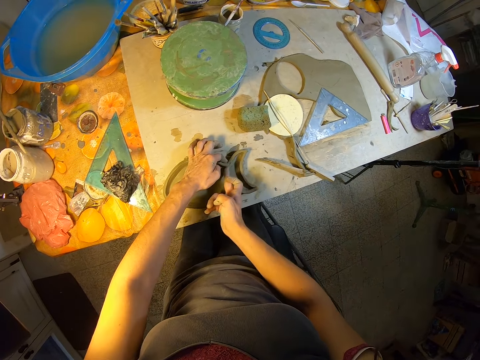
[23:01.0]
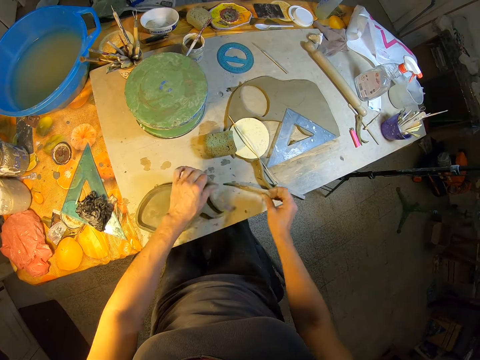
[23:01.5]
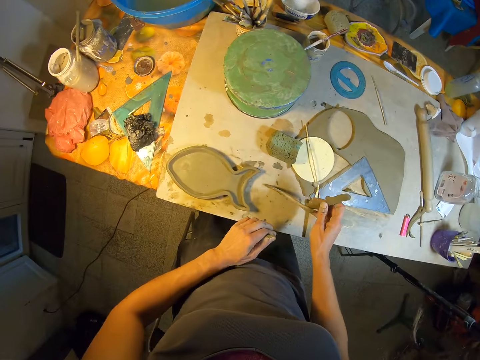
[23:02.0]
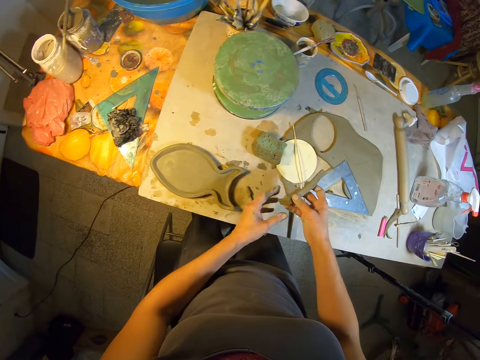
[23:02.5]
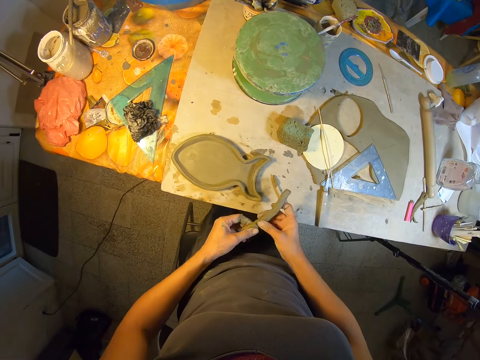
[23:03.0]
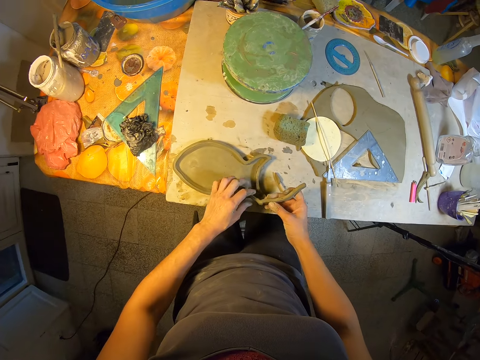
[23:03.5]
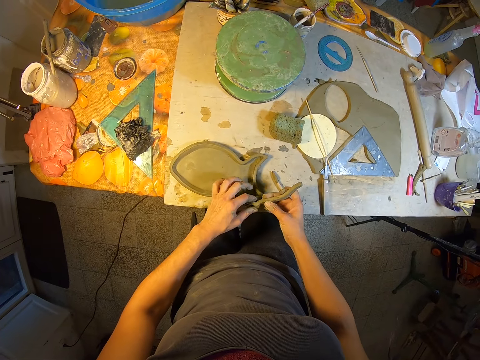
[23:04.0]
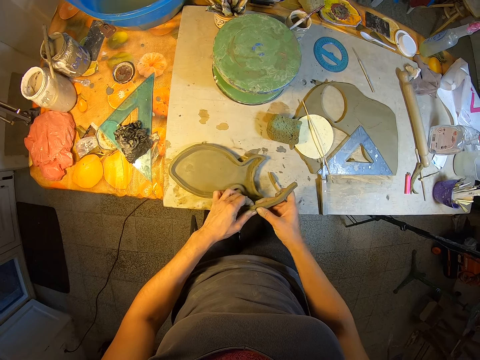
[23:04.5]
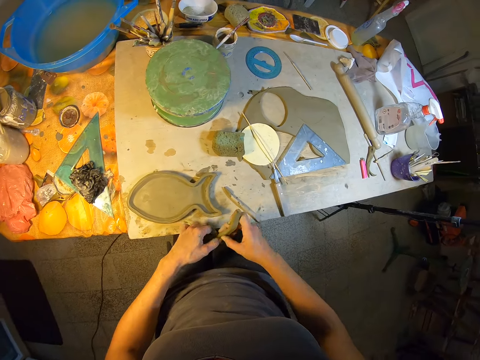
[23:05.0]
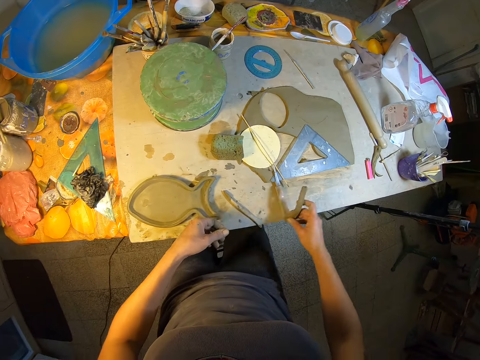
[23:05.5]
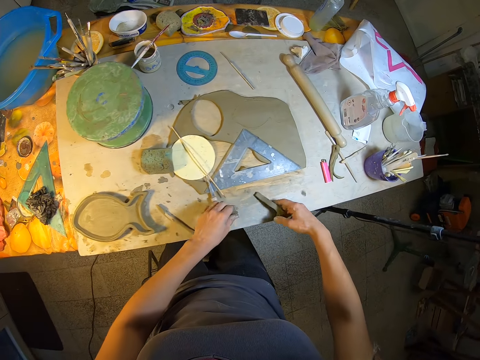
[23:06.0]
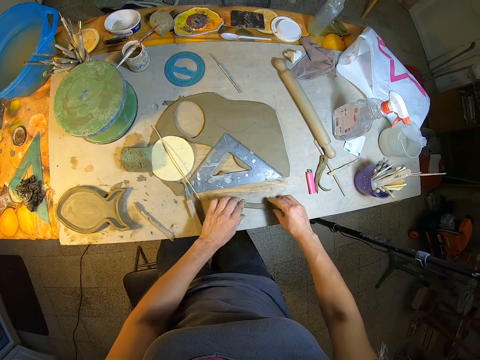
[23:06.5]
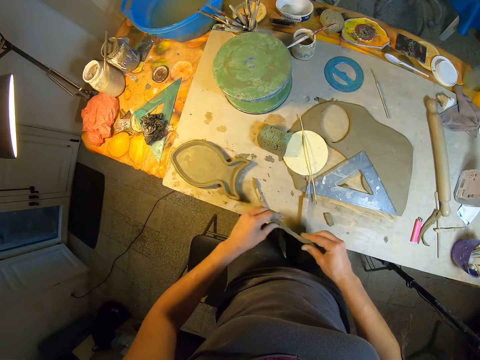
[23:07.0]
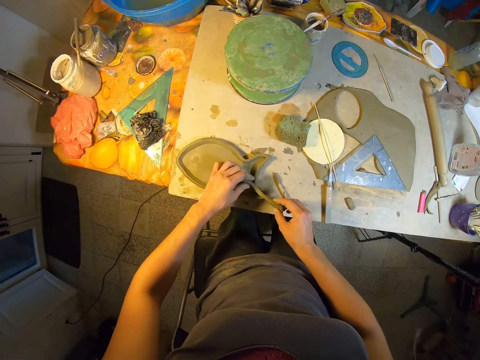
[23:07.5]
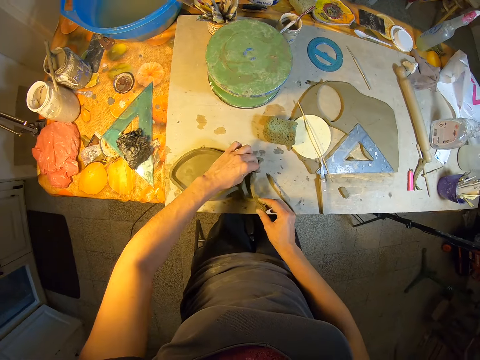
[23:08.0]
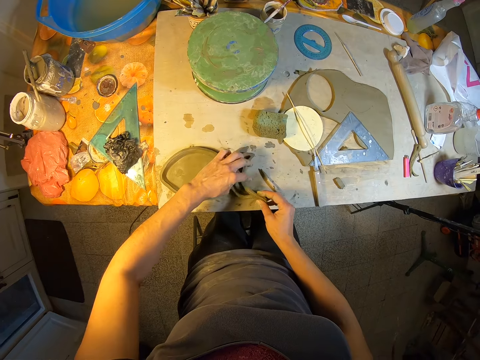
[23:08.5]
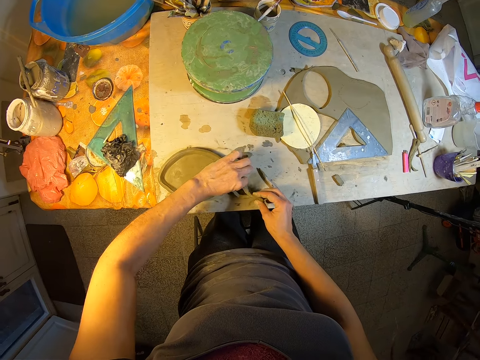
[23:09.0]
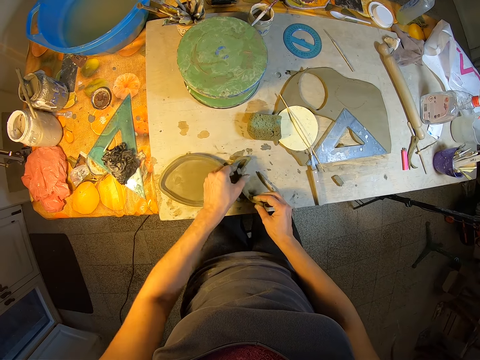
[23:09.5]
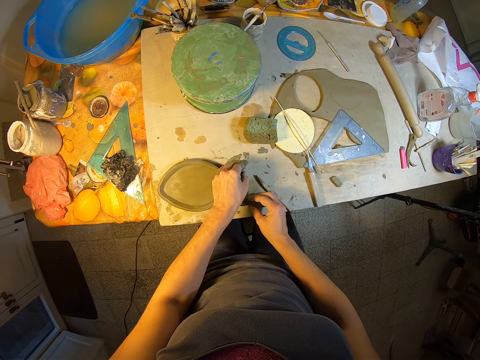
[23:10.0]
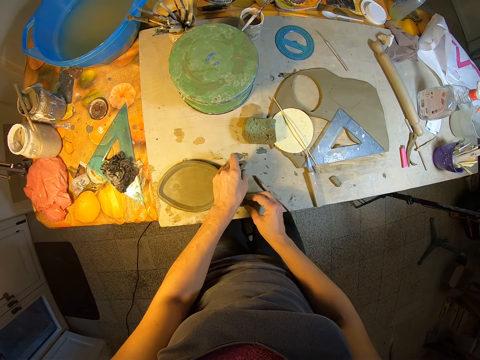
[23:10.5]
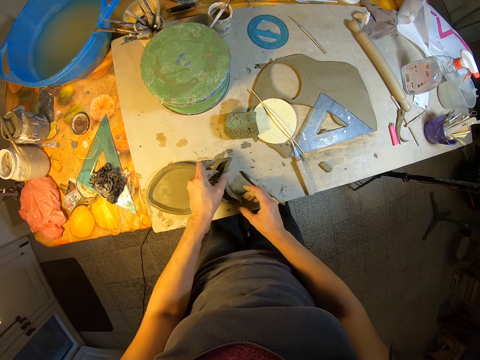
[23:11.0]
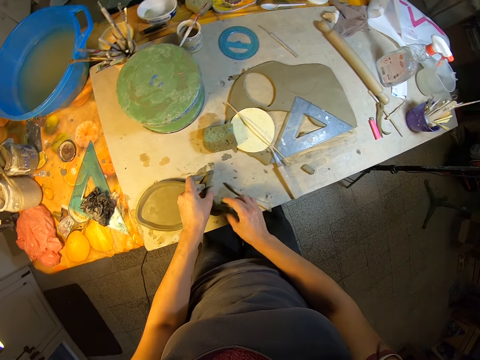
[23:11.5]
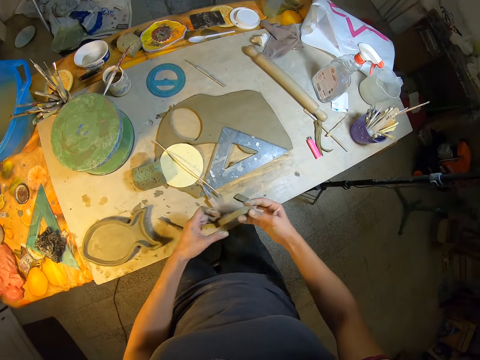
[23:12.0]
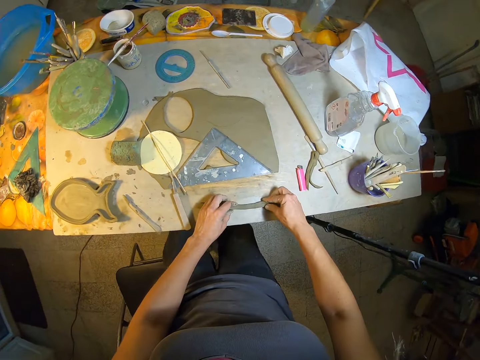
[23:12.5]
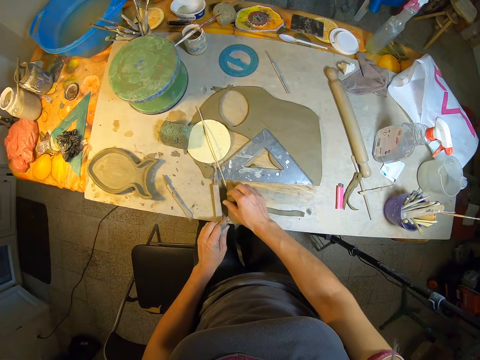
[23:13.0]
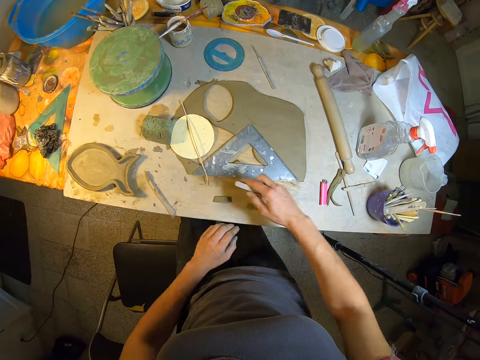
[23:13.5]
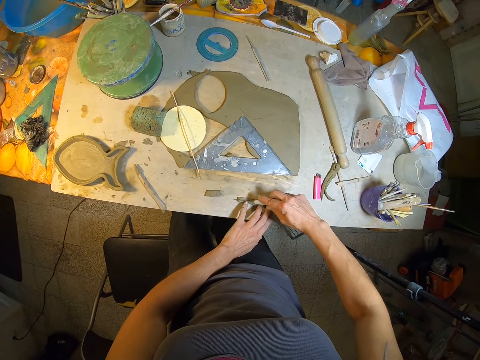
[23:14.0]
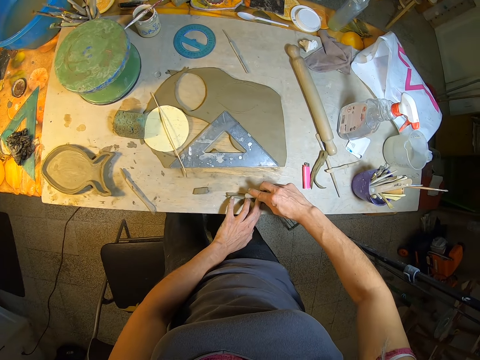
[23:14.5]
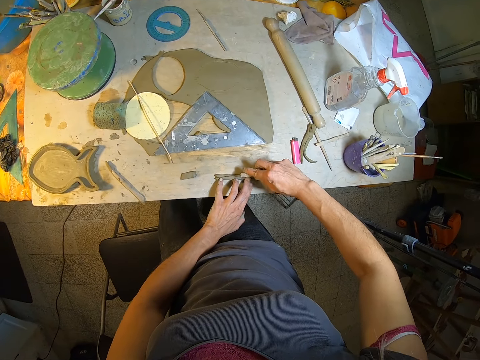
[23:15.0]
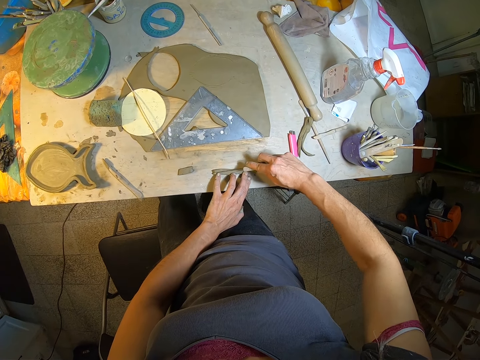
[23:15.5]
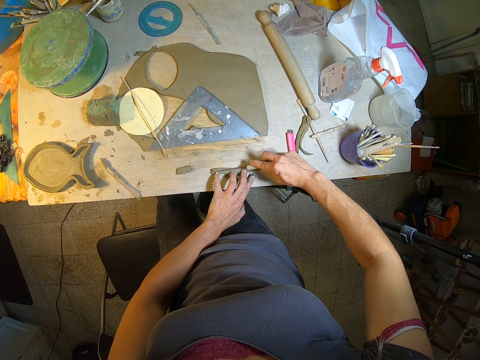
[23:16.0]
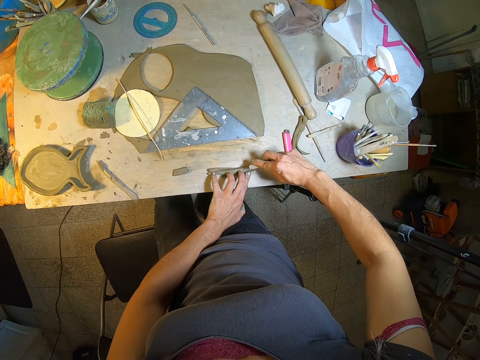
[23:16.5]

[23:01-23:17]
The camera wearer picks a rectangular-like clay from the table with his right hand. He straightens the rectangular-like clay with his hands. He cuts the rectangular-like clay with his left hand. He places the rectangular-like clay on the table with his right hand. He moves a clay from the table. He attaches the rectangular-like clay with the fish-like clay on the table. He places the rectangular-like clay on the table with his hands. He picks a fettling knife from the table with his right hand. He divides the rectangular-like clay into two with the fettling knife.

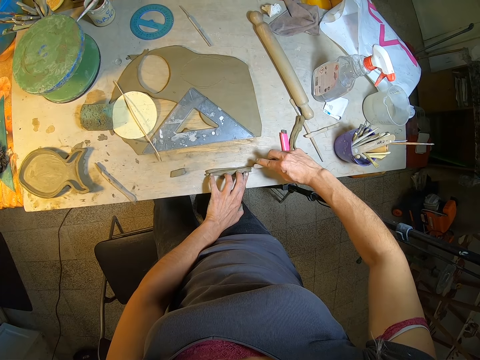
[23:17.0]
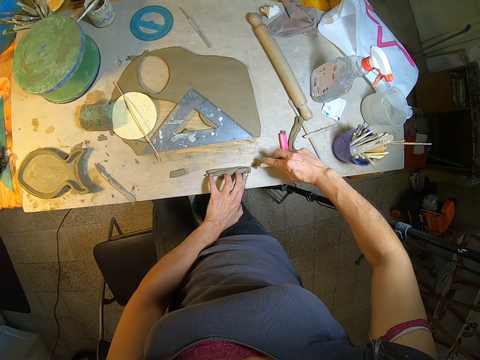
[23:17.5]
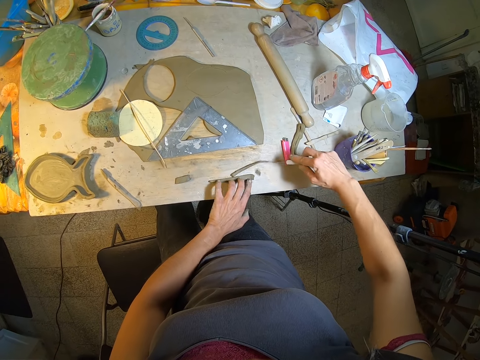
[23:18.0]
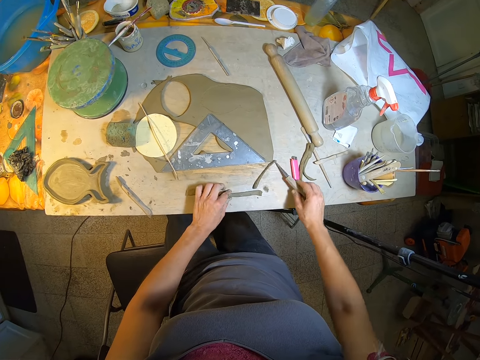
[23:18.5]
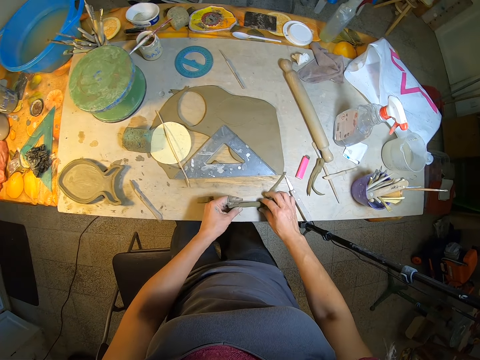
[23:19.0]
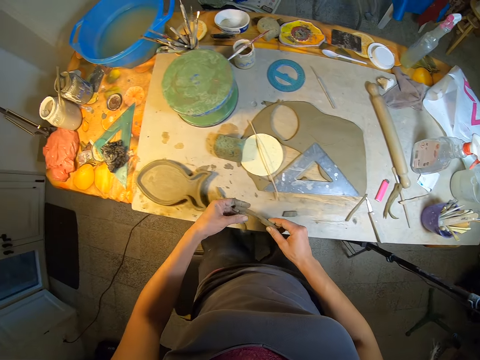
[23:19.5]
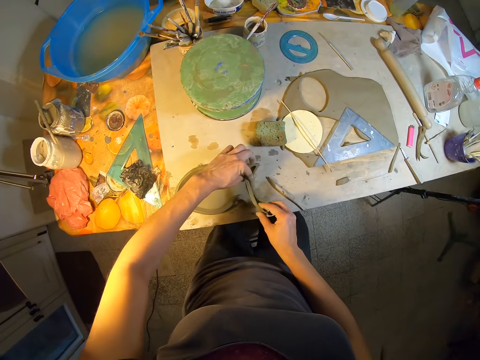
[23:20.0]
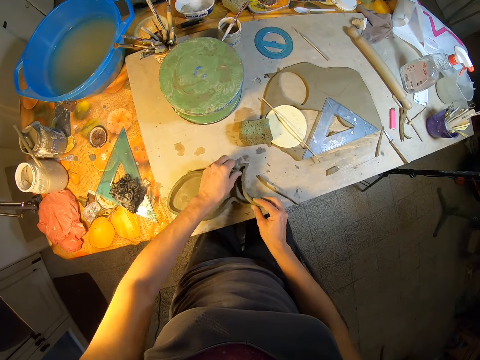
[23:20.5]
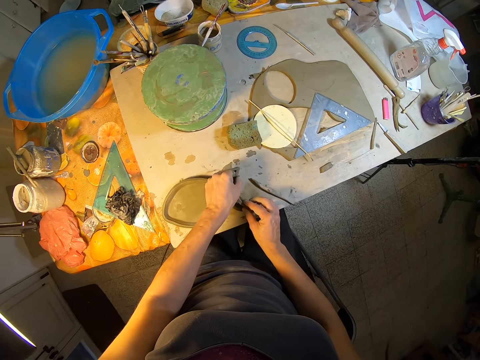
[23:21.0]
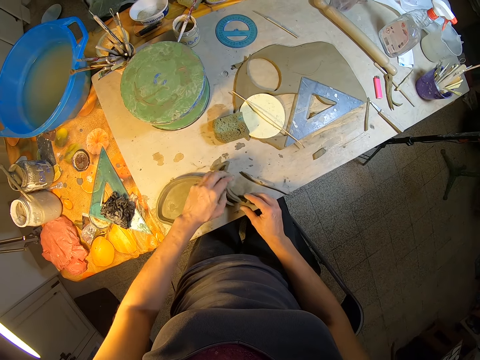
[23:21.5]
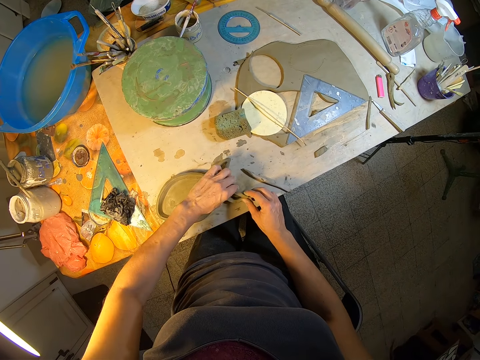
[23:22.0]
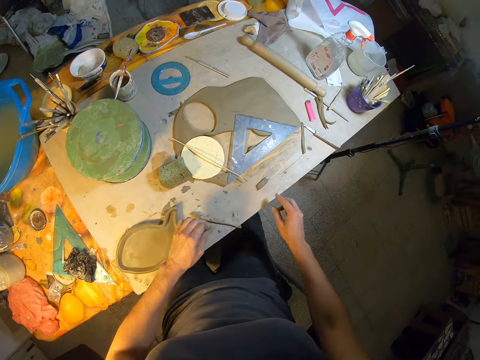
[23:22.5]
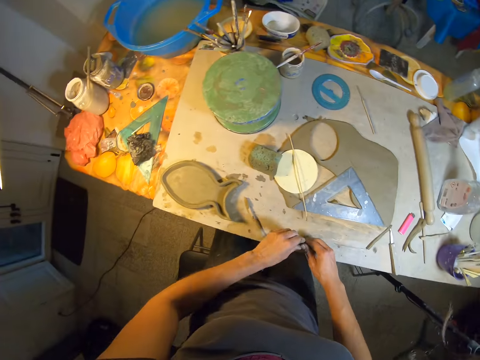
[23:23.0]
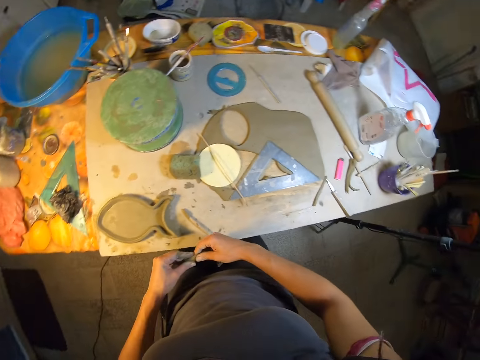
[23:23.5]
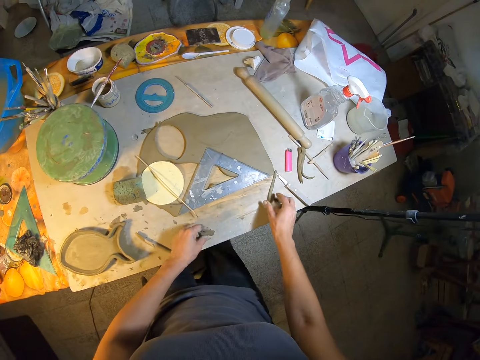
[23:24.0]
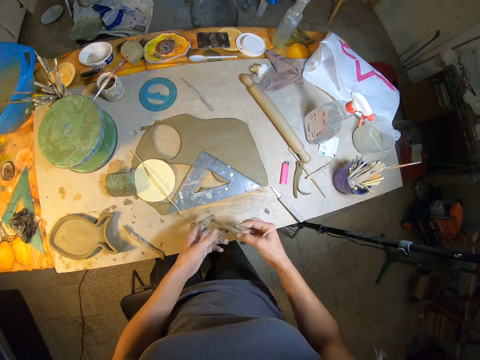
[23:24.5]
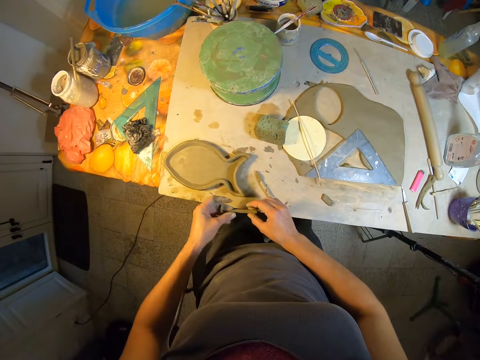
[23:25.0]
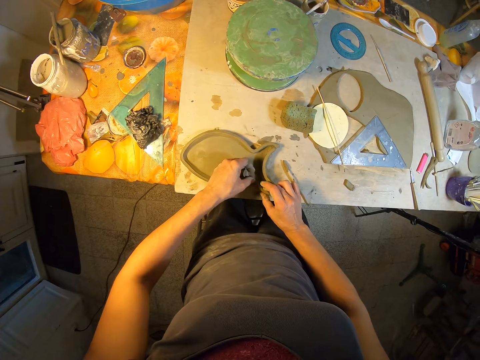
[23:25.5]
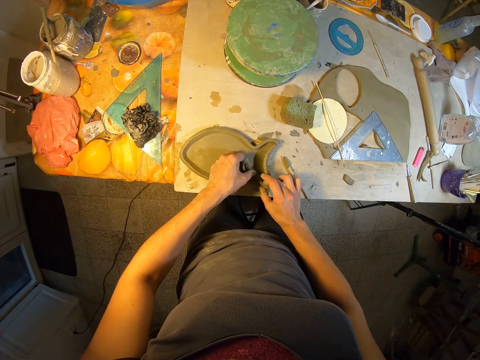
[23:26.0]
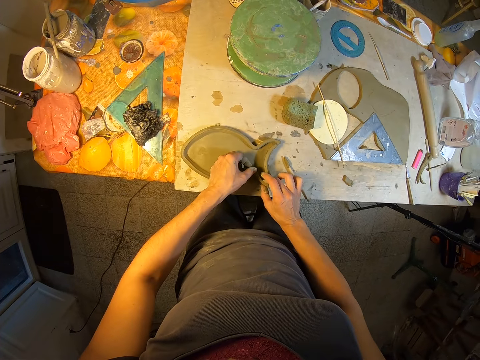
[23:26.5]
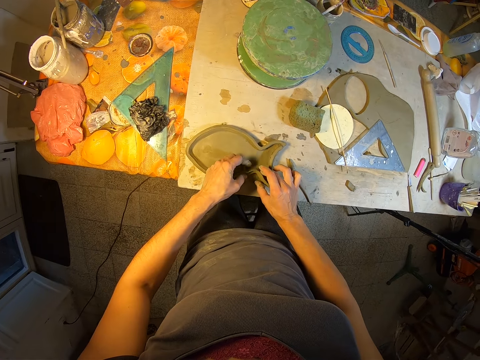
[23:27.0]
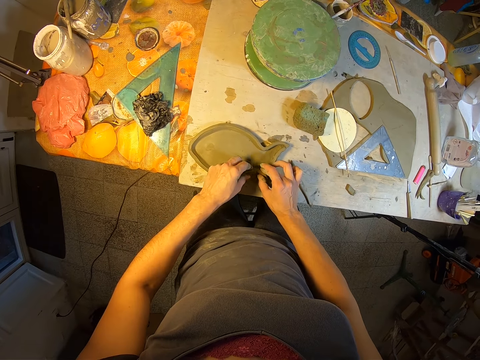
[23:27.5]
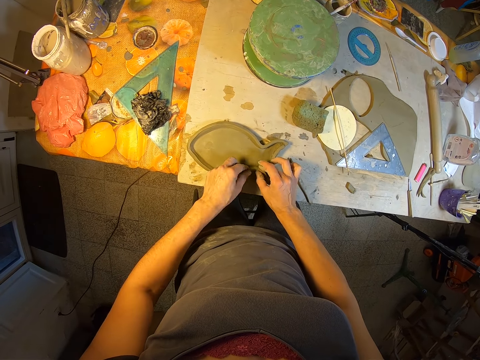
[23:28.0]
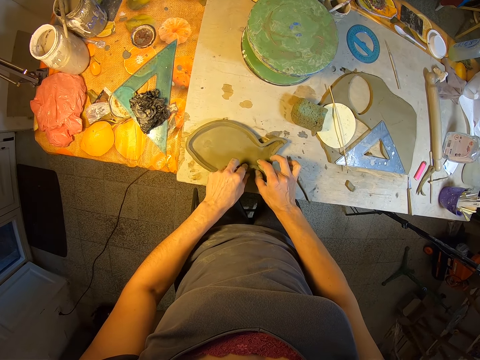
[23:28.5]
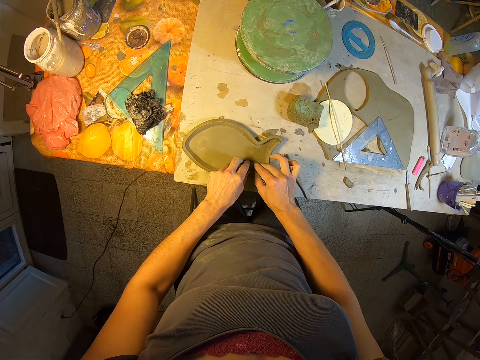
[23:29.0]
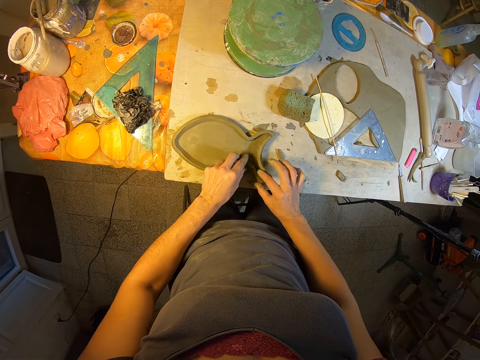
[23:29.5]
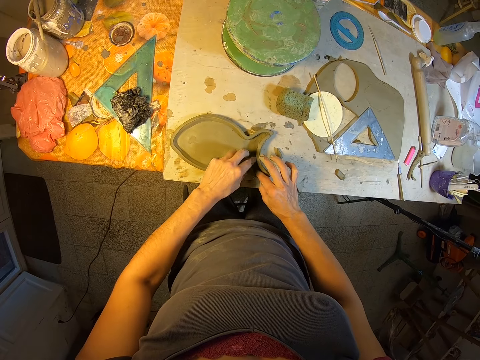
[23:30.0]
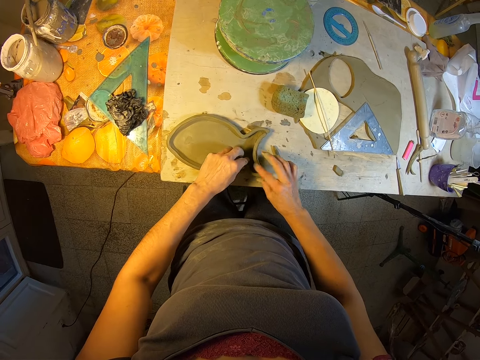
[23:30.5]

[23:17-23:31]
The camera wearer places the fettling knife on the table with his right hand. He picks up a part of the rectangular-like clay from the table with his hands. He attaches the part of the rectangular-like clay to the fish-like clay with his hands. He picks up a crumb of clay from the table with his right hand. He passes the crumb of clay to his left hand. He places the crumb of clay on the table with his left hand. He picks up the other part of the rectangular-like clay from the table with his right hand. He holds the rectangular-like clay with his hands. He attaches the rectangular-like clay to the fish-like clay with his hands.
